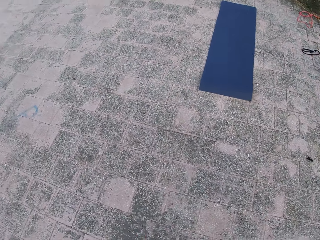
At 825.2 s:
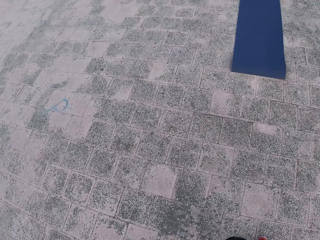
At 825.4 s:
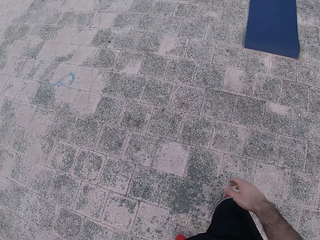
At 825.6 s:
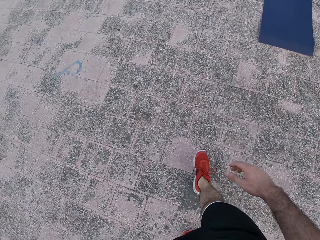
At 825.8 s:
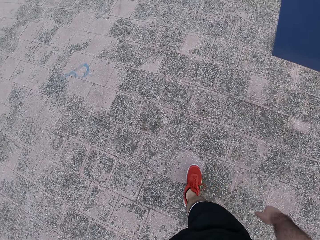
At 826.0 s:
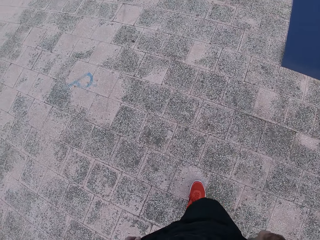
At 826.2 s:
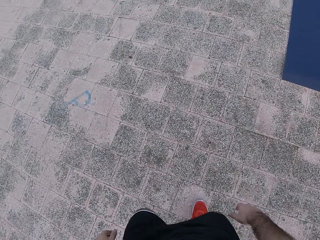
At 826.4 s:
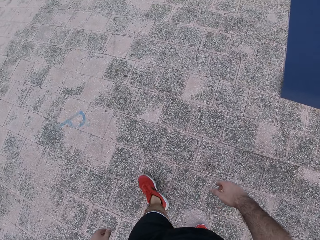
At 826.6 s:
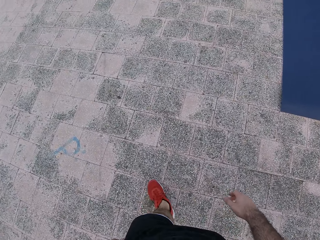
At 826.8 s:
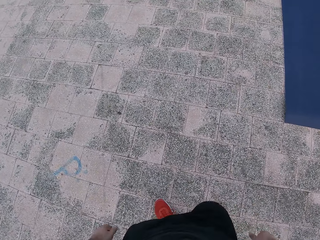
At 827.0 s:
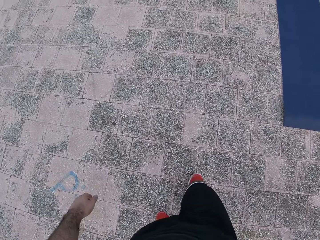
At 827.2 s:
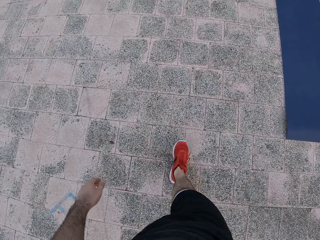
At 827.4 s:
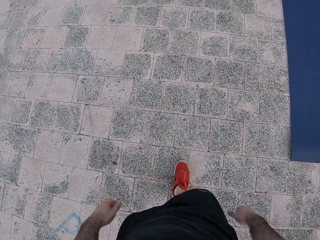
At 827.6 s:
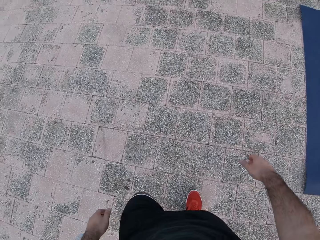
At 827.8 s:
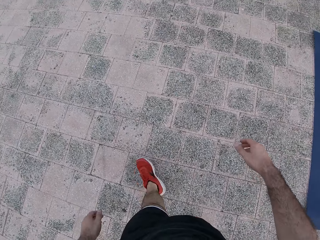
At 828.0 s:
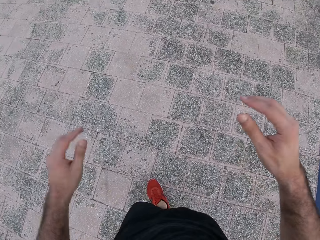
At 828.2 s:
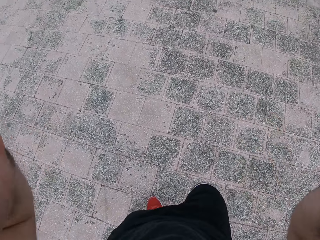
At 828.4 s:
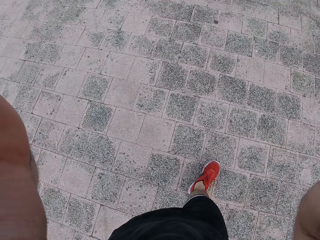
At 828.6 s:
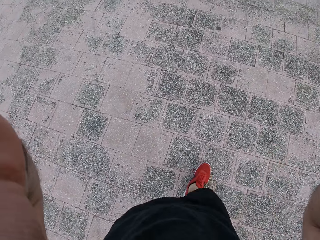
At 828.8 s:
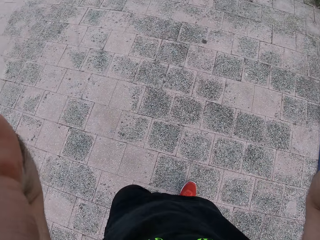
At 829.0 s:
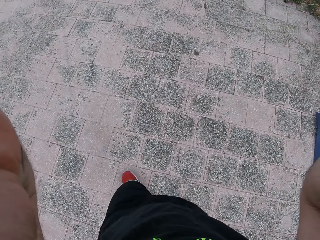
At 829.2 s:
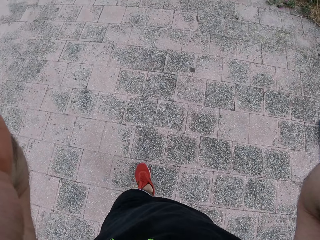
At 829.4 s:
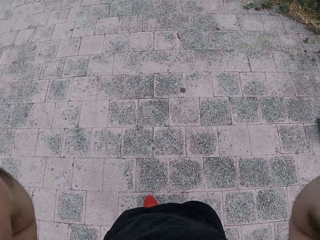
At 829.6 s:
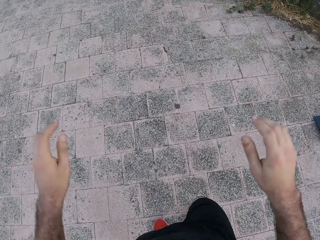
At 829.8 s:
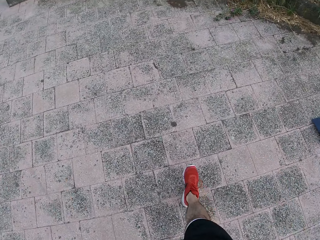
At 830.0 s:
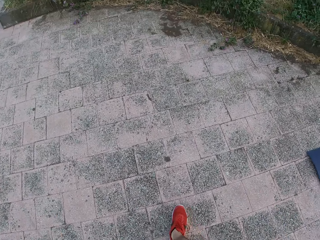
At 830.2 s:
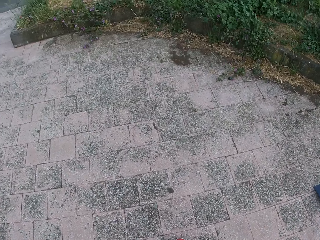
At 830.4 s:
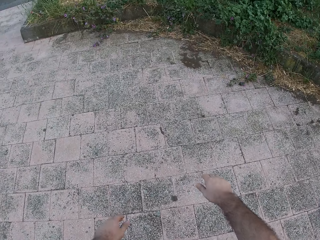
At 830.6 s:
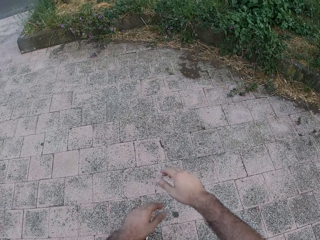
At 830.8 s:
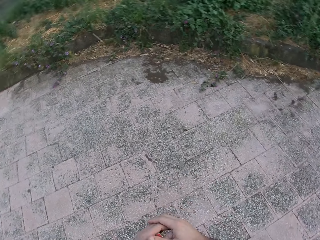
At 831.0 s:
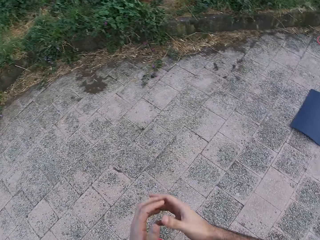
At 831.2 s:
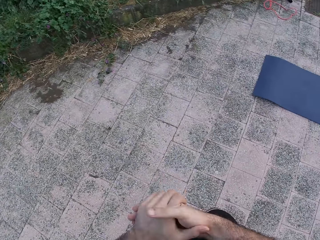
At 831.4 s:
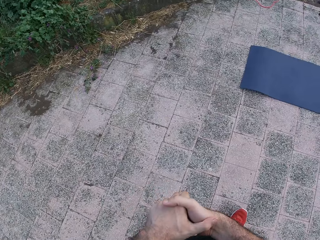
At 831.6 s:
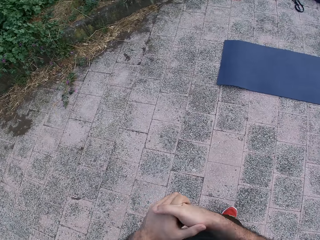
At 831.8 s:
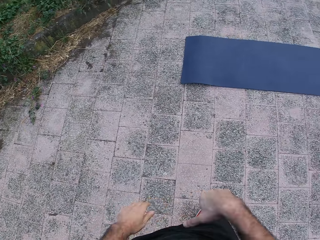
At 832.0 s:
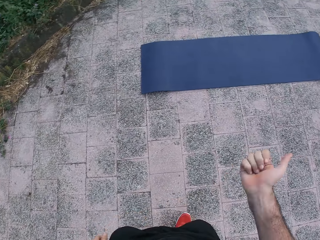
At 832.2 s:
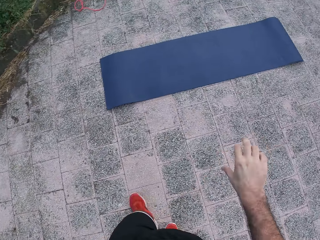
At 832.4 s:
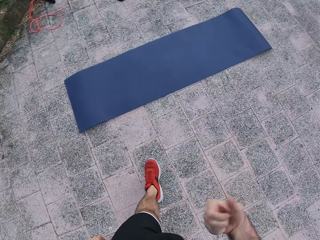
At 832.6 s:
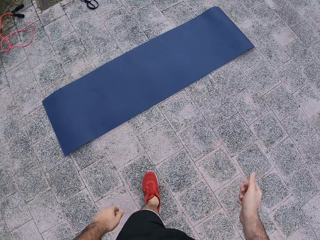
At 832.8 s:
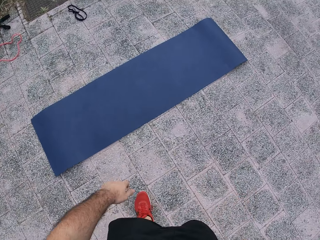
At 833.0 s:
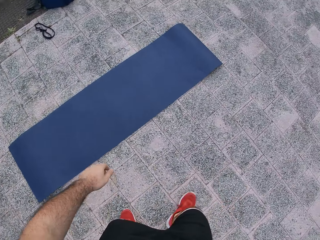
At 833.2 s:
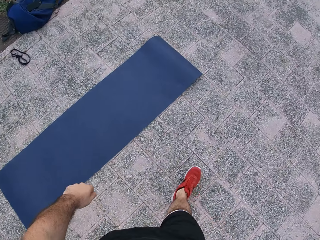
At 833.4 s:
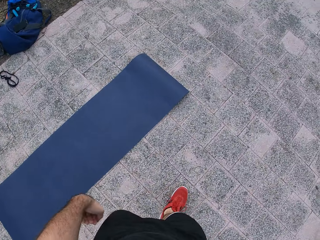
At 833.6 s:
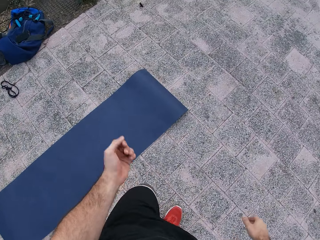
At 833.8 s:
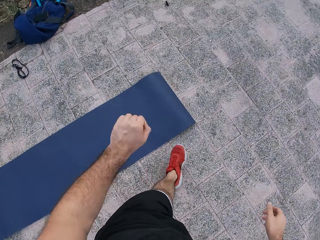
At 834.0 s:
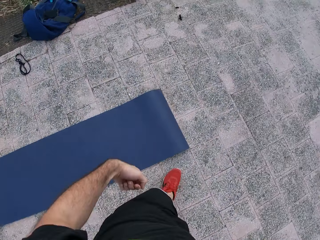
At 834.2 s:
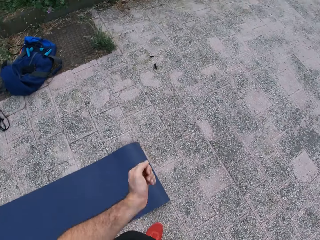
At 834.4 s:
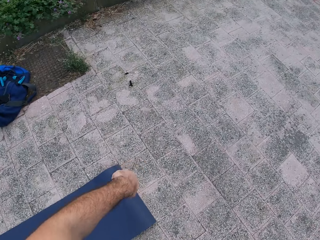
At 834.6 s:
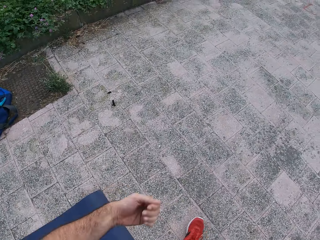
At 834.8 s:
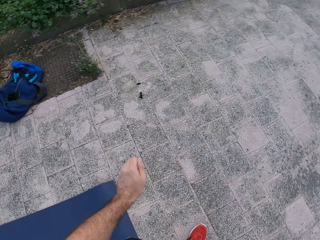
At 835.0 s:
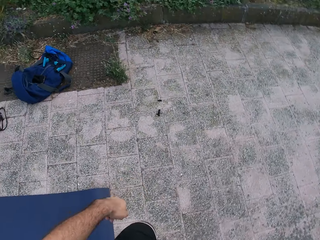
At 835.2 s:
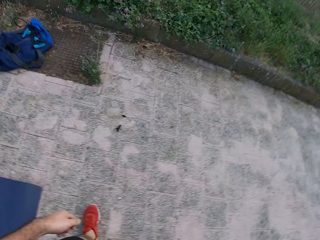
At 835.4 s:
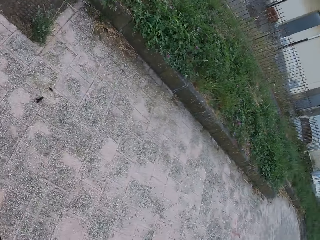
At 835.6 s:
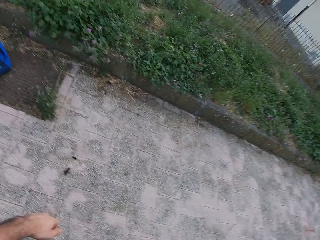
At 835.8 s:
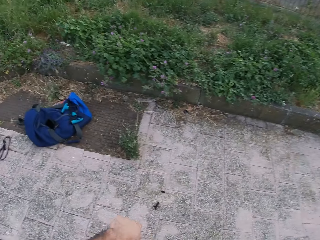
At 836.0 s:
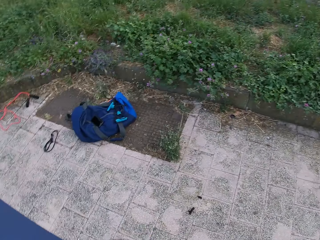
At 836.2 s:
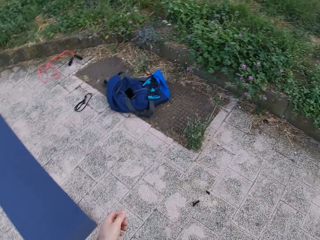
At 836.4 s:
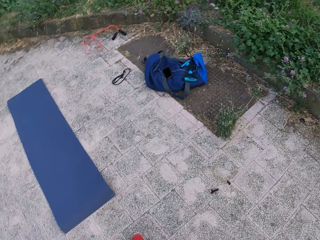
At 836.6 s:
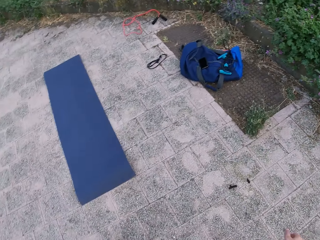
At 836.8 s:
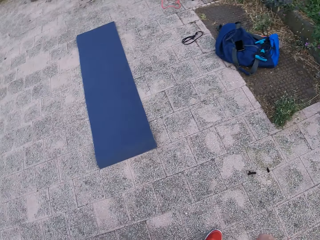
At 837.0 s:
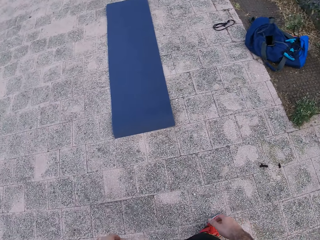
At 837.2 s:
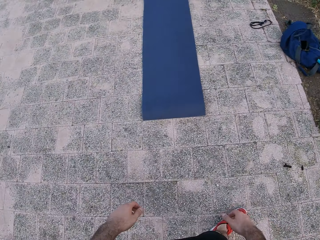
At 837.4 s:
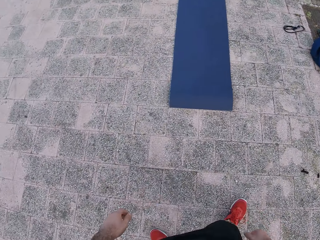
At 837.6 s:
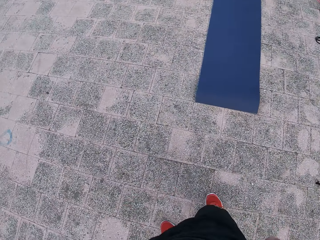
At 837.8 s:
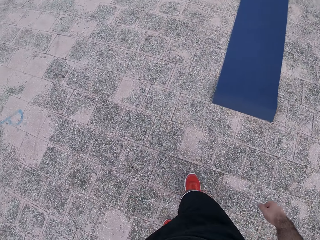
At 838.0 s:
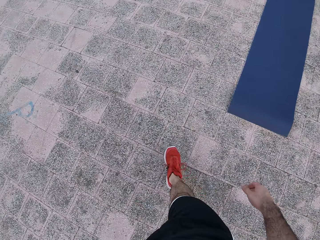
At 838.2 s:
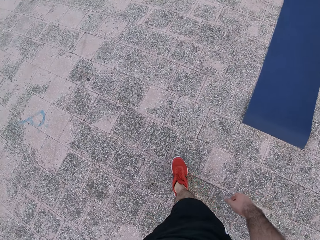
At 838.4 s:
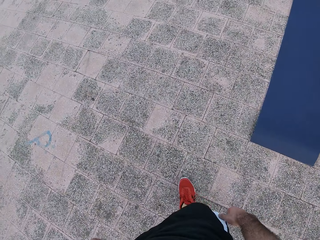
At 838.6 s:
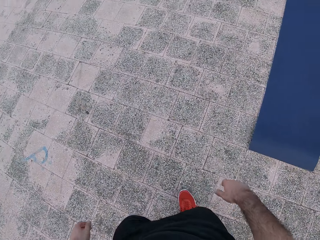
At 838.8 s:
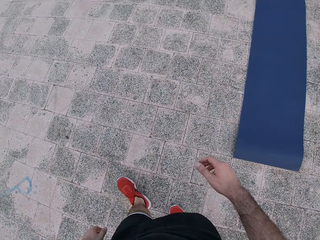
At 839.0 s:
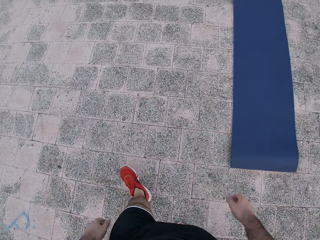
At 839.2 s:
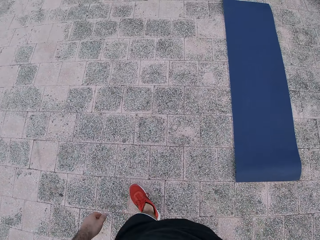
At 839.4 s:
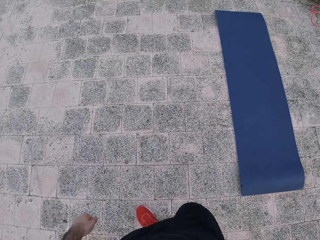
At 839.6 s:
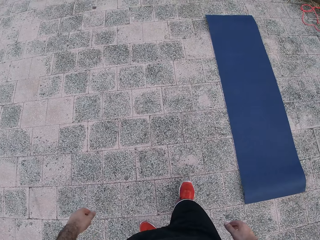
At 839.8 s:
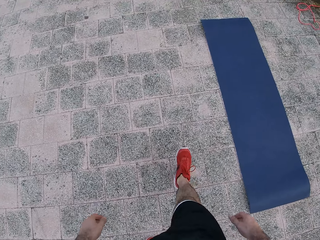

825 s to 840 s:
The camera wearer lifts both hands. He adjusts his camera. He drops both hands and walks around. He locks his hands together. He squeezes both hands. He swings the right hand and walks around. He swings the left hand. He looks around and walks around.

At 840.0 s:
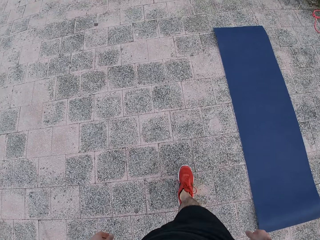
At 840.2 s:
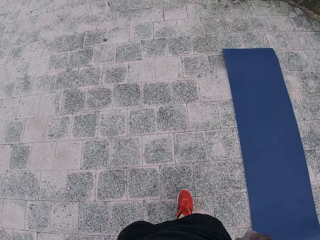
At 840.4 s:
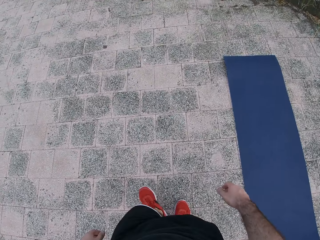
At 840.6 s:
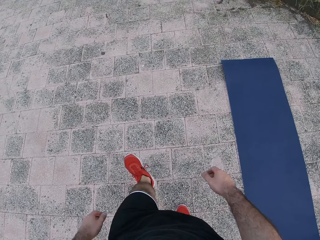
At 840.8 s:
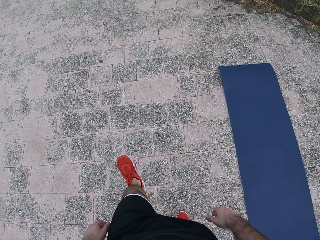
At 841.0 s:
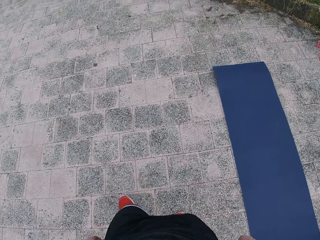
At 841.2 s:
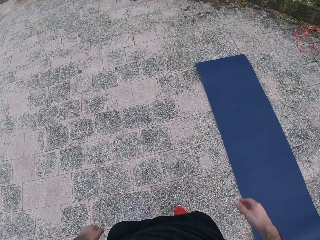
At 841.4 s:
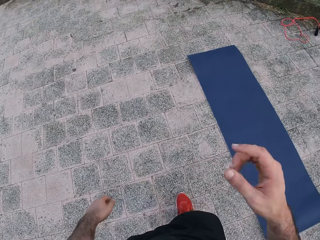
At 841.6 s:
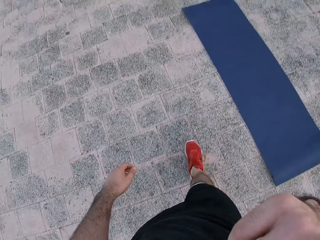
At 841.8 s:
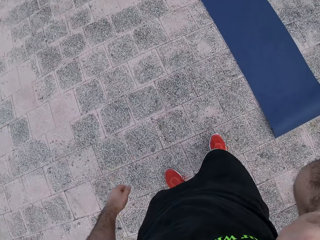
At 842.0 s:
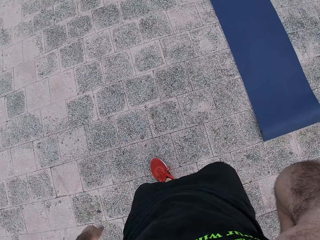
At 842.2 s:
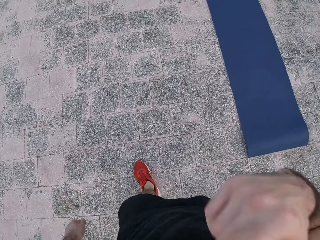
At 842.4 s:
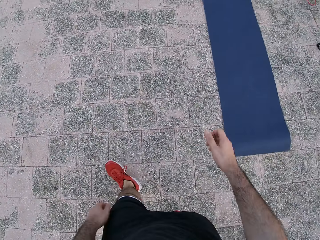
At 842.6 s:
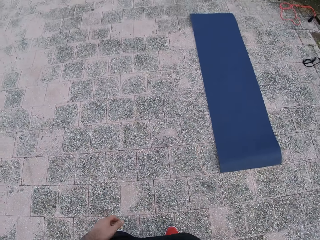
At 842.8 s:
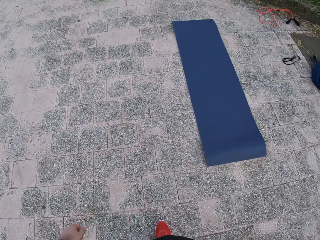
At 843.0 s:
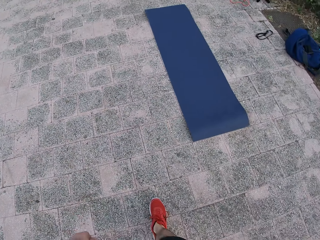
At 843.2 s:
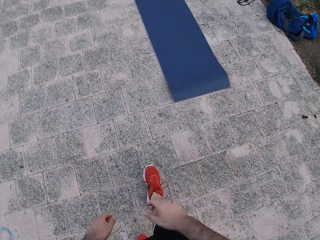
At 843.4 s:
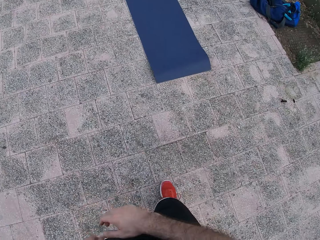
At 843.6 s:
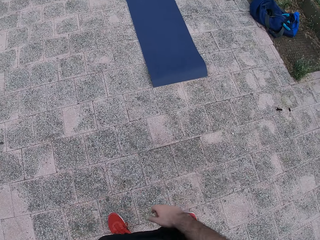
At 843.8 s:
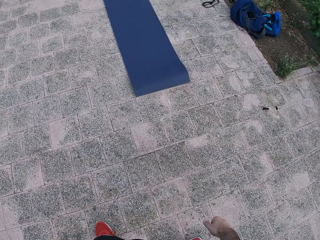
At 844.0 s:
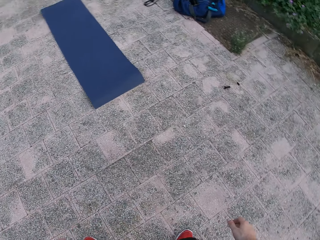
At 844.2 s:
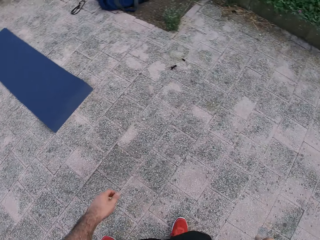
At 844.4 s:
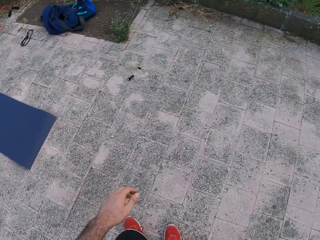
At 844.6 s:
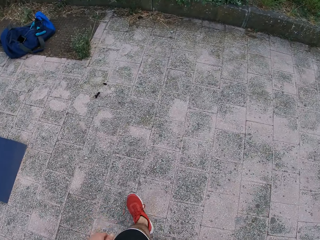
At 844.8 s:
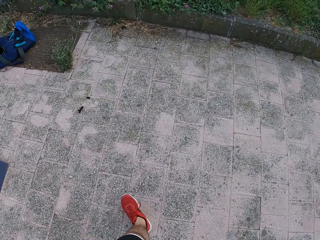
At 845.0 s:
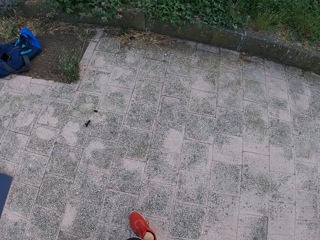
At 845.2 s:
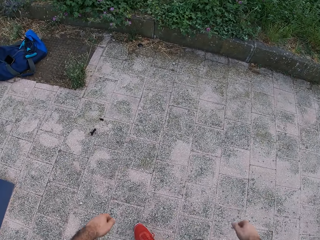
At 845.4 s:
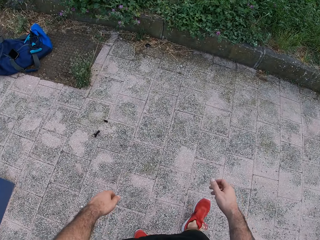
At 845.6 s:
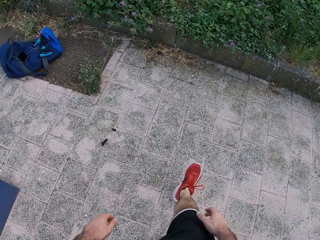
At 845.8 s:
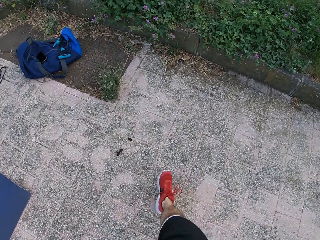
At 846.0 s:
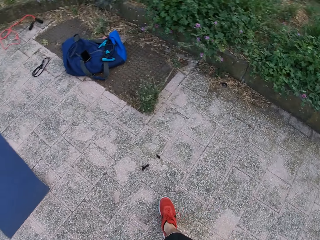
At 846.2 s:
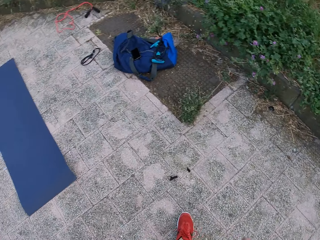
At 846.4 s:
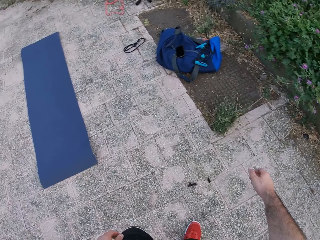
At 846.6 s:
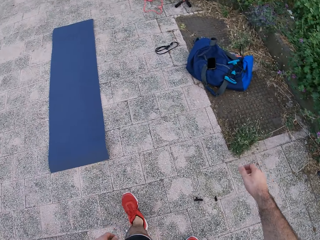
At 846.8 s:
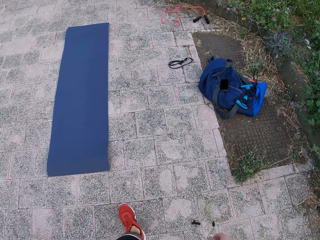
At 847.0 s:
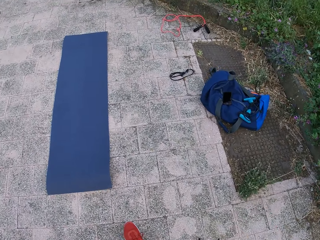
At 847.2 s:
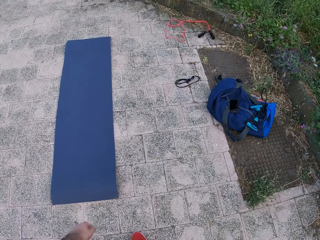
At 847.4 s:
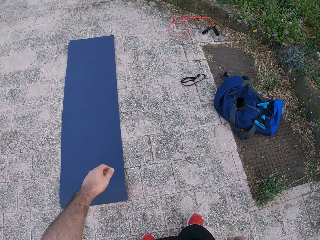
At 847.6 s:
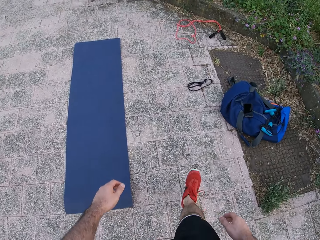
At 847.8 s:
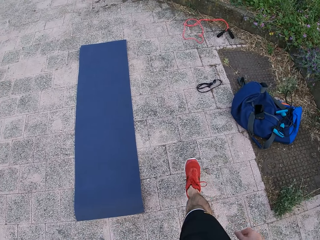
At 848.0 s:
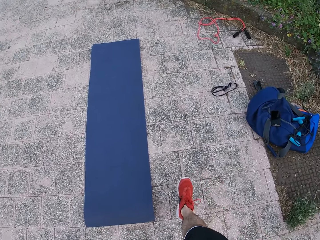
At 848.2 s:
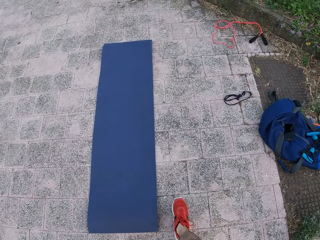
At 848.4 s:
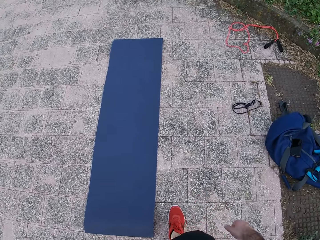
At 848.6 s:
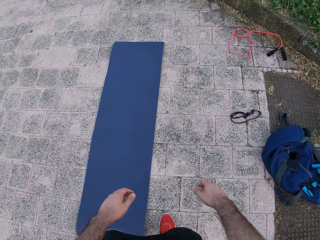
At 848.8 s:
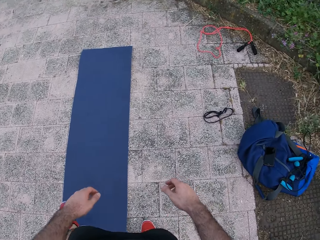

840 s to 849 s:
The camera wearer lifts the right hand. They drop the right hand. They walk backwards.
